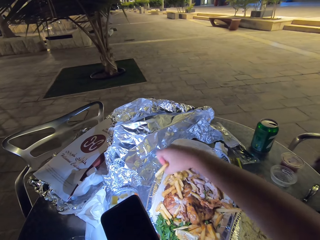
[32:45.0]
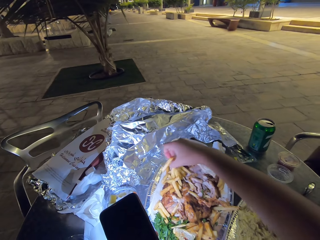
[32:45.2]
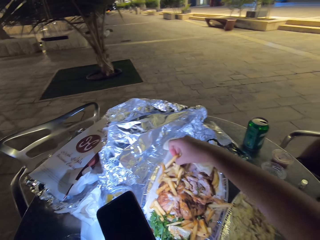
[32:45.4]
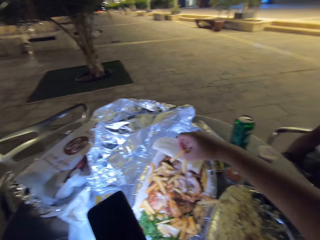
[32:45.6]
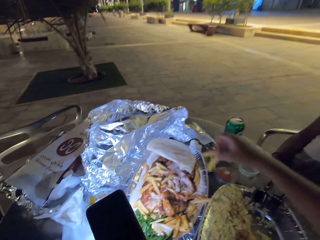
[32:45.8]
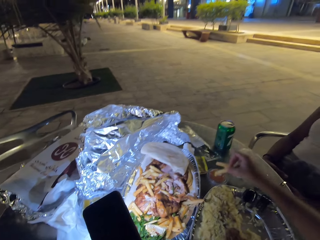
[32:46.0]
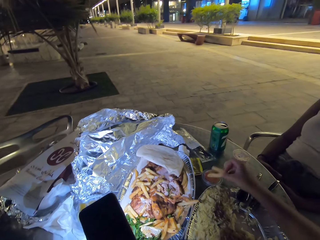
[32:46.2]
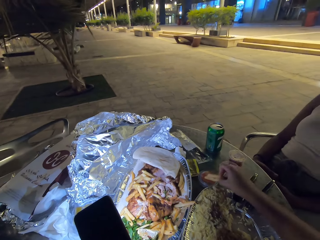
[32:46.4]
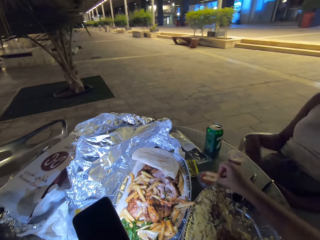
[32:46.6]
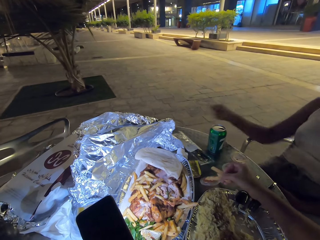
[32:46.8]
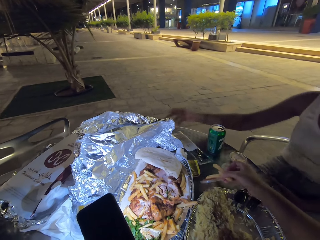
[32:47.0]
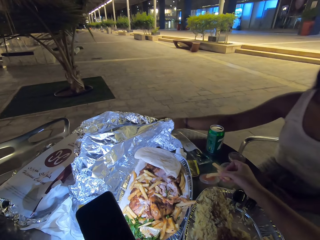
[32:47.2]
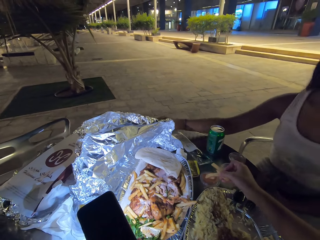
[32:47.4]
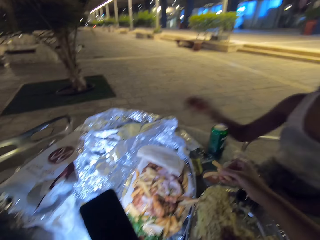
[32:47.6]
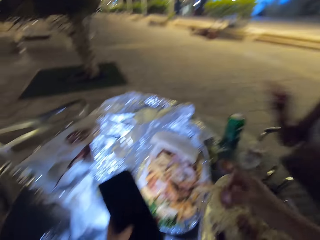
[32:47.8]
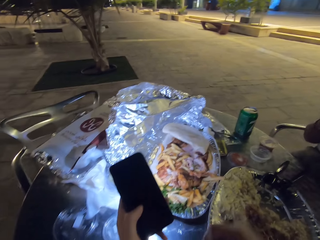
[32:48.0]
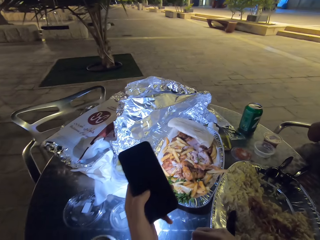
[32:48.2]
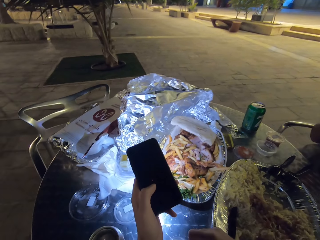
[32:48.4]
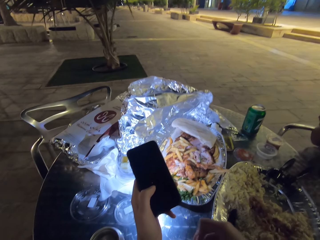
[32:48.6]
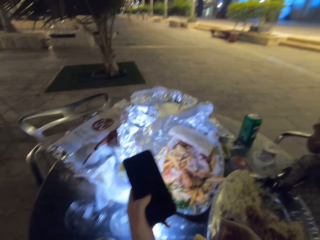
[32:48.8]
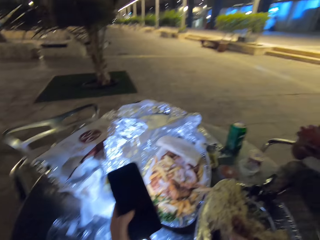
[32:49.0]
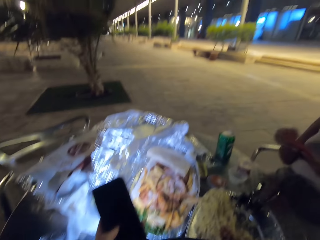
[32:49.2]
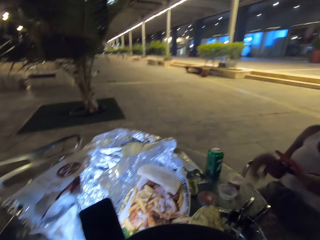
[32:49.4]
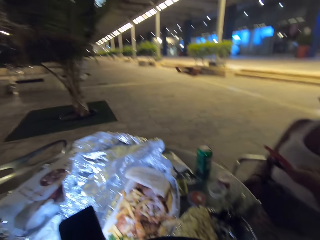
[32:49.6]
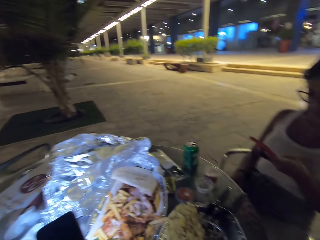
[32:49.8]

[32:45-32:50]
The camera wearer dips the French fries into the sauce.

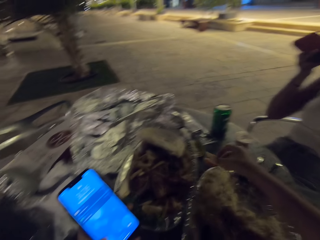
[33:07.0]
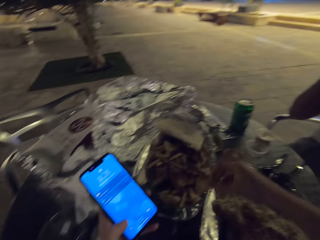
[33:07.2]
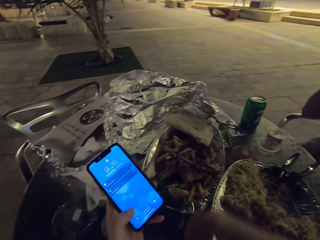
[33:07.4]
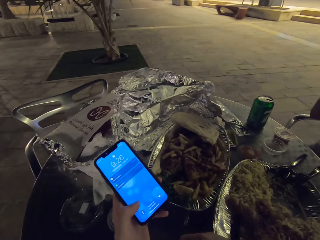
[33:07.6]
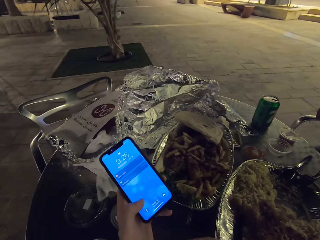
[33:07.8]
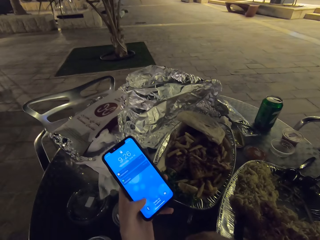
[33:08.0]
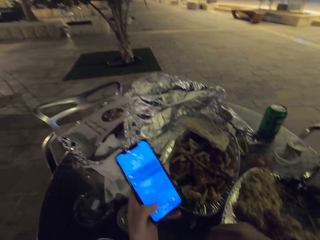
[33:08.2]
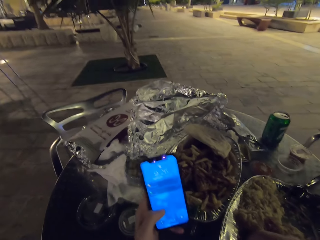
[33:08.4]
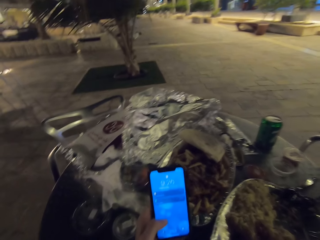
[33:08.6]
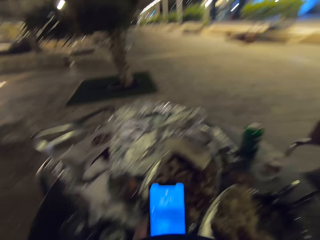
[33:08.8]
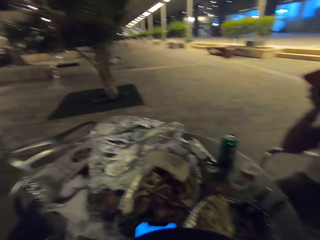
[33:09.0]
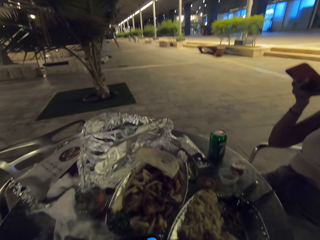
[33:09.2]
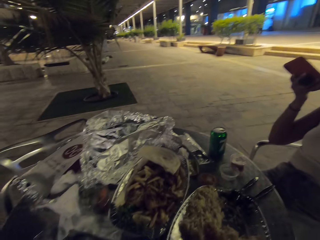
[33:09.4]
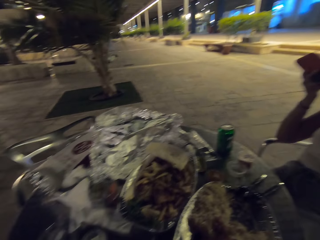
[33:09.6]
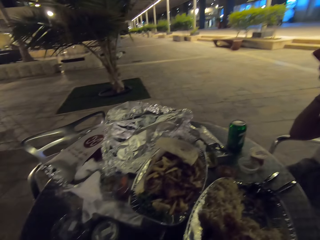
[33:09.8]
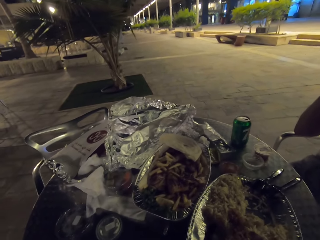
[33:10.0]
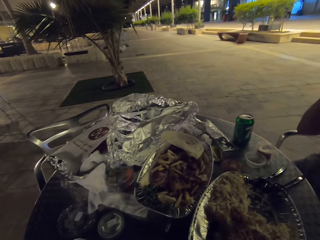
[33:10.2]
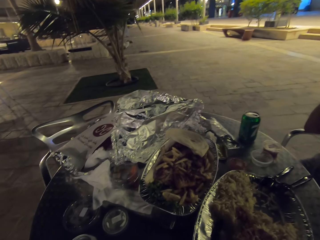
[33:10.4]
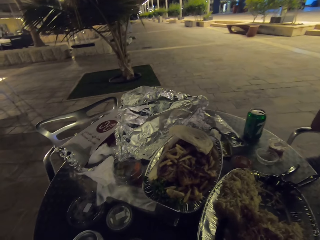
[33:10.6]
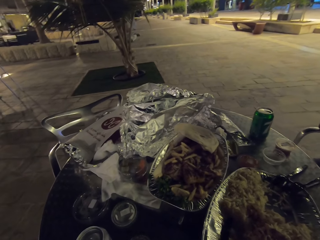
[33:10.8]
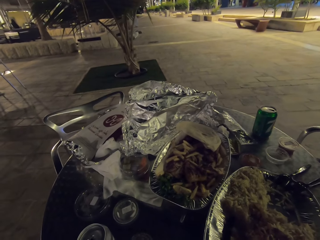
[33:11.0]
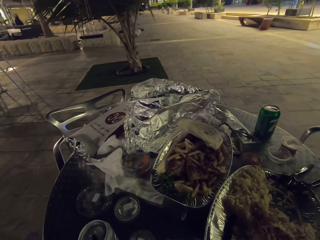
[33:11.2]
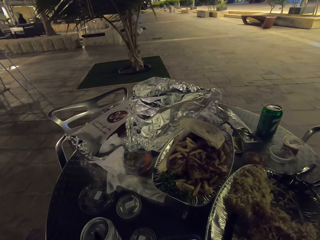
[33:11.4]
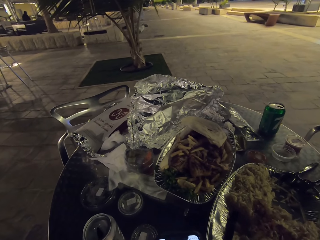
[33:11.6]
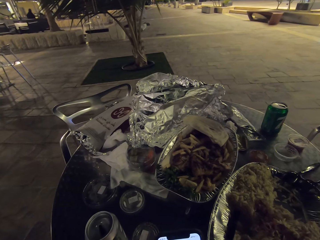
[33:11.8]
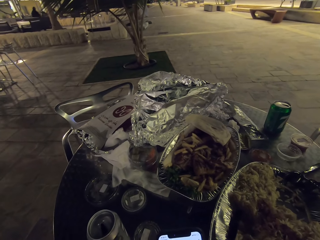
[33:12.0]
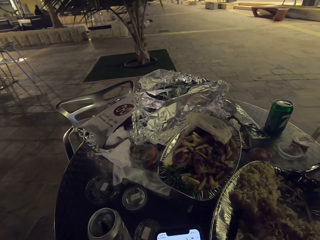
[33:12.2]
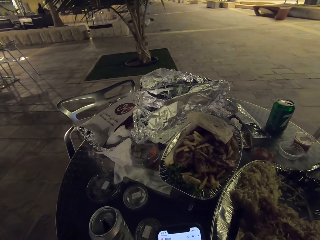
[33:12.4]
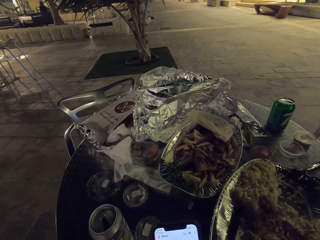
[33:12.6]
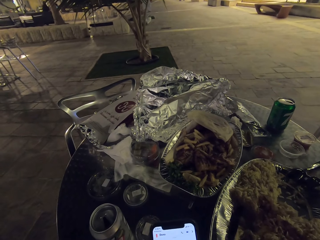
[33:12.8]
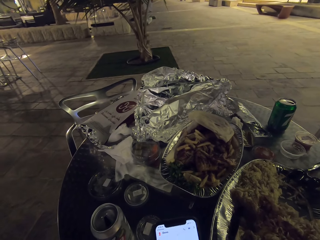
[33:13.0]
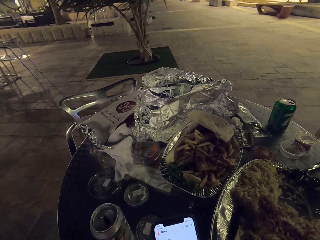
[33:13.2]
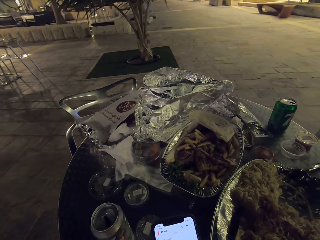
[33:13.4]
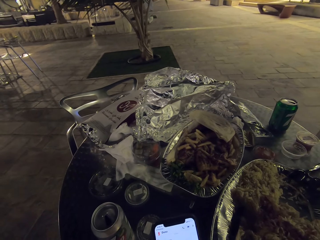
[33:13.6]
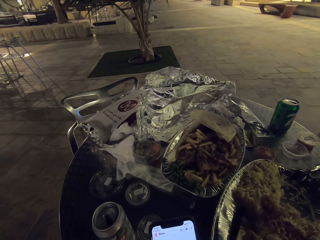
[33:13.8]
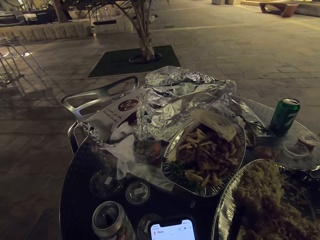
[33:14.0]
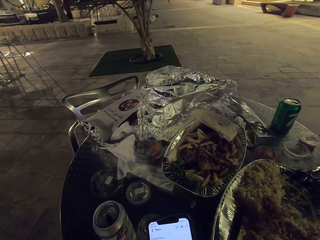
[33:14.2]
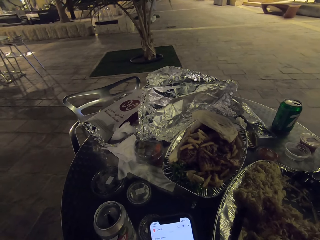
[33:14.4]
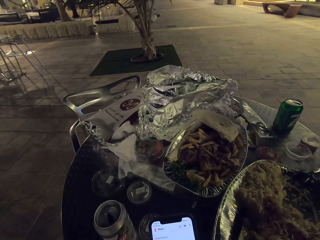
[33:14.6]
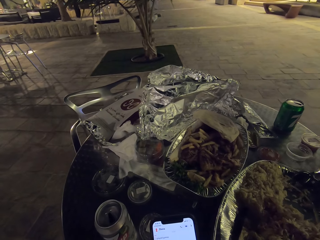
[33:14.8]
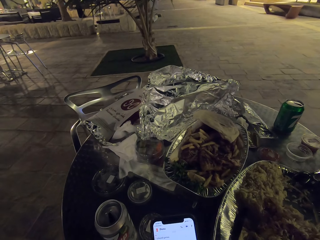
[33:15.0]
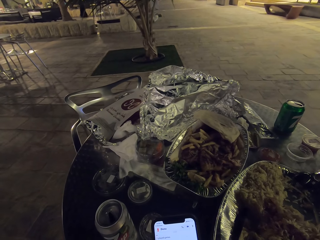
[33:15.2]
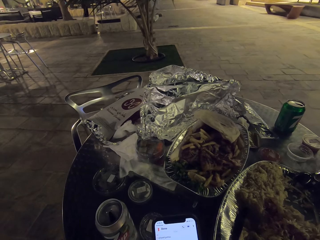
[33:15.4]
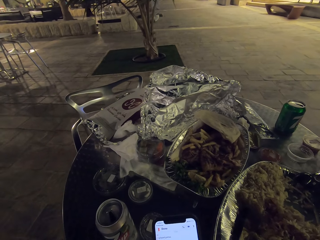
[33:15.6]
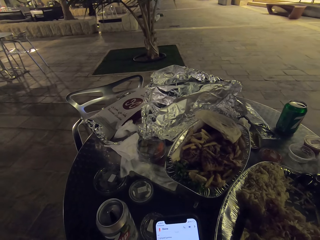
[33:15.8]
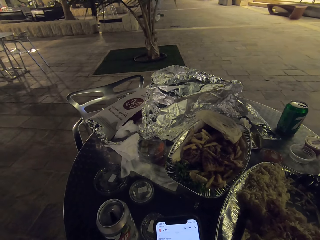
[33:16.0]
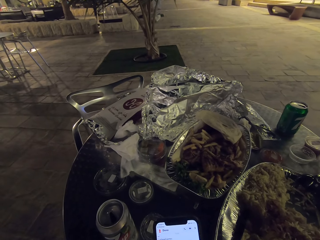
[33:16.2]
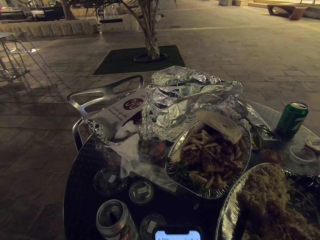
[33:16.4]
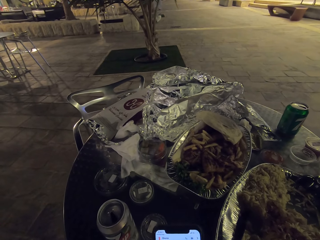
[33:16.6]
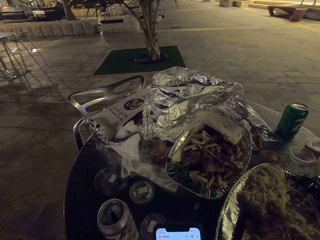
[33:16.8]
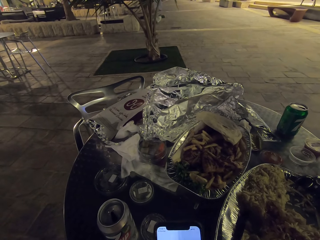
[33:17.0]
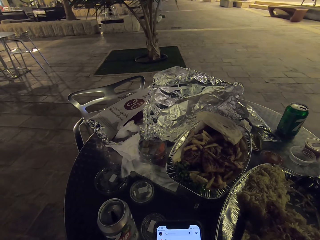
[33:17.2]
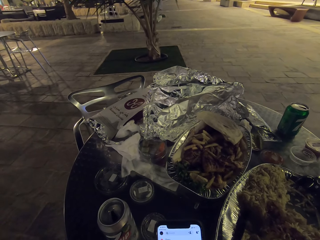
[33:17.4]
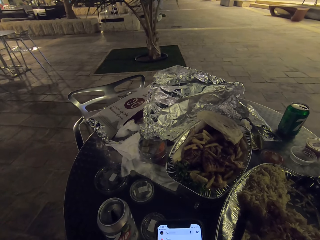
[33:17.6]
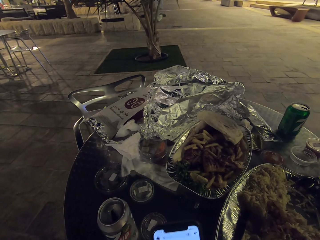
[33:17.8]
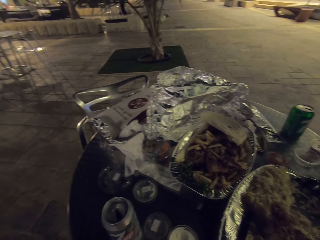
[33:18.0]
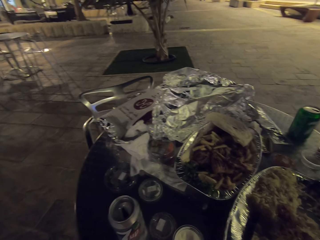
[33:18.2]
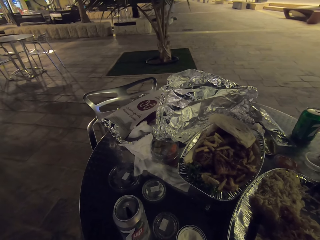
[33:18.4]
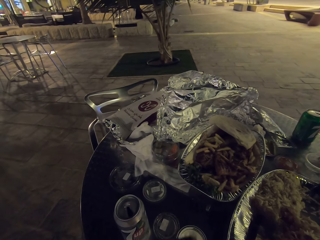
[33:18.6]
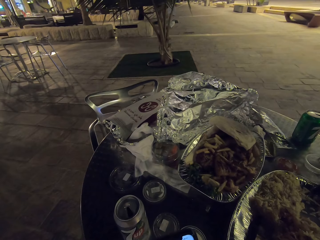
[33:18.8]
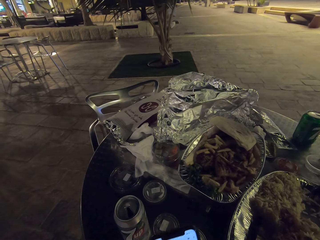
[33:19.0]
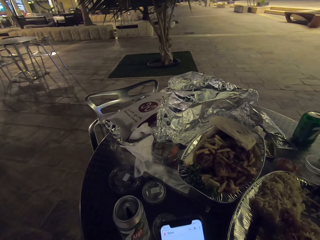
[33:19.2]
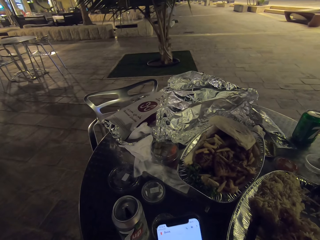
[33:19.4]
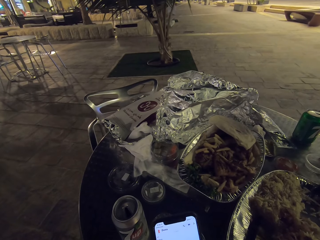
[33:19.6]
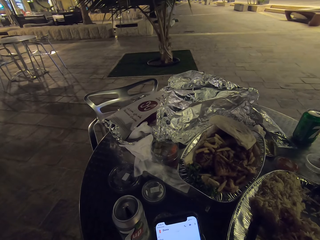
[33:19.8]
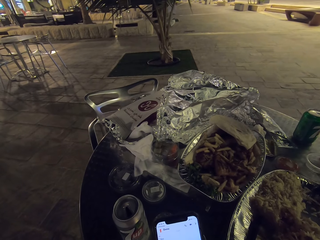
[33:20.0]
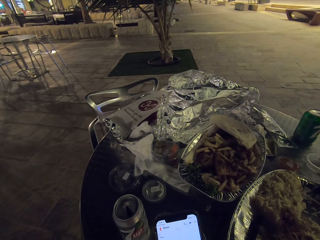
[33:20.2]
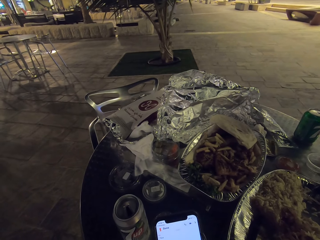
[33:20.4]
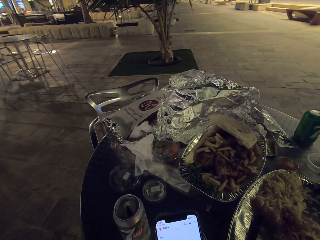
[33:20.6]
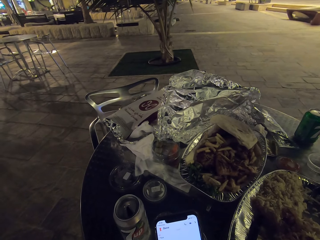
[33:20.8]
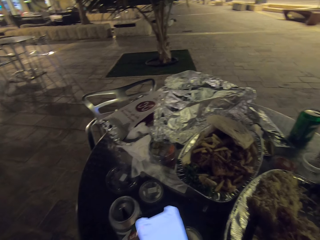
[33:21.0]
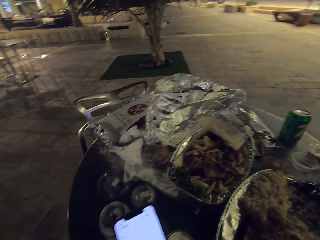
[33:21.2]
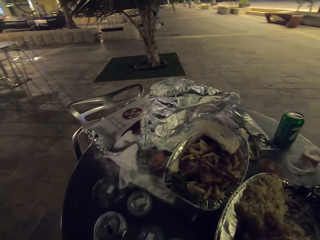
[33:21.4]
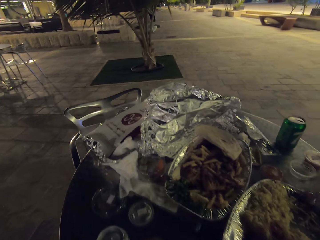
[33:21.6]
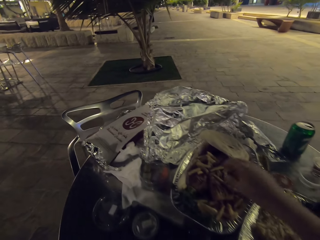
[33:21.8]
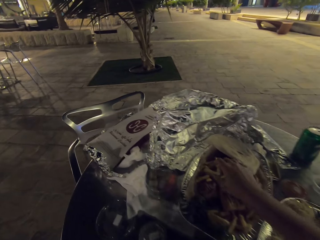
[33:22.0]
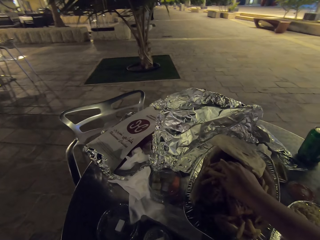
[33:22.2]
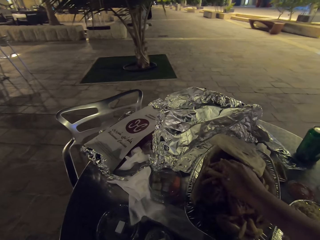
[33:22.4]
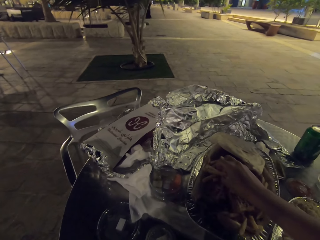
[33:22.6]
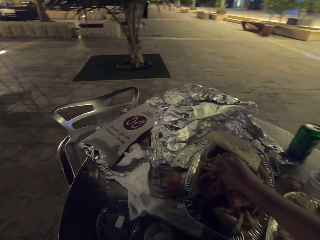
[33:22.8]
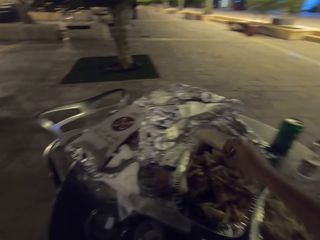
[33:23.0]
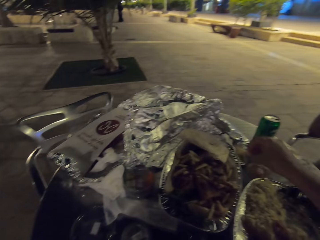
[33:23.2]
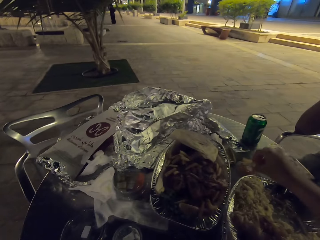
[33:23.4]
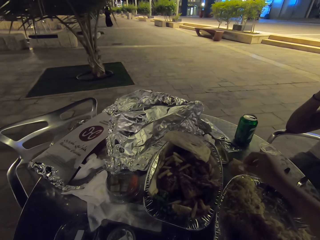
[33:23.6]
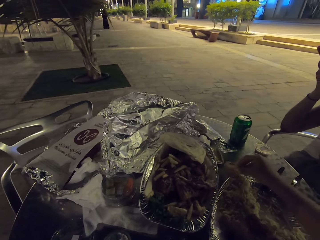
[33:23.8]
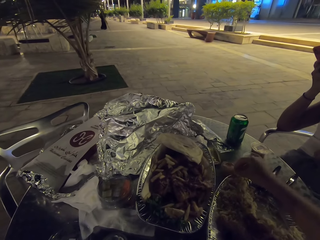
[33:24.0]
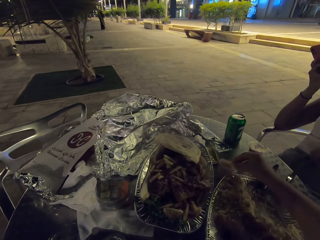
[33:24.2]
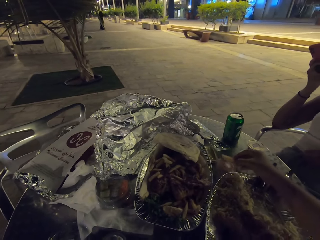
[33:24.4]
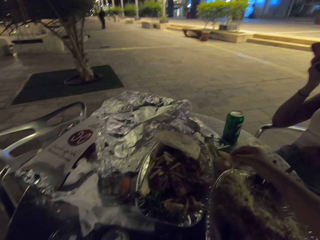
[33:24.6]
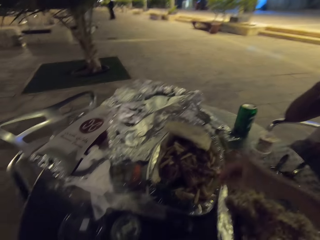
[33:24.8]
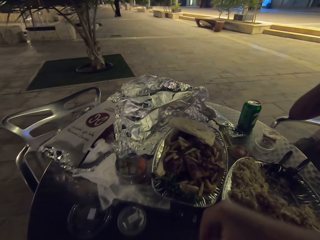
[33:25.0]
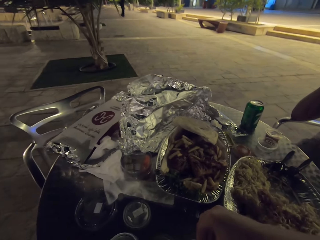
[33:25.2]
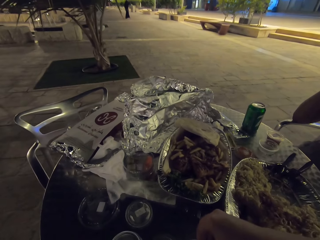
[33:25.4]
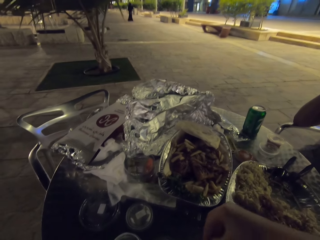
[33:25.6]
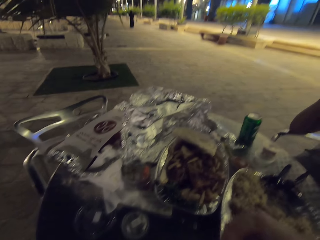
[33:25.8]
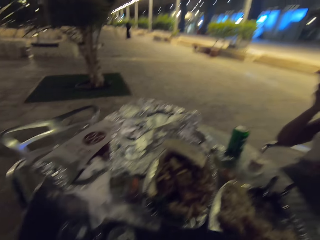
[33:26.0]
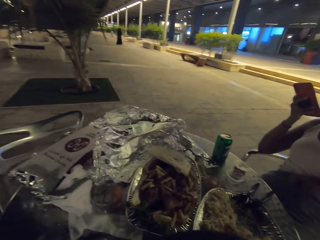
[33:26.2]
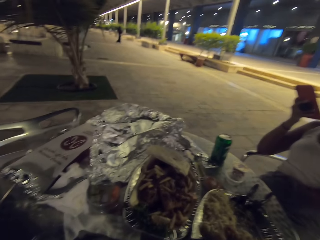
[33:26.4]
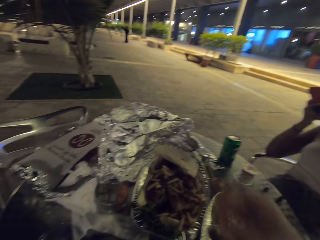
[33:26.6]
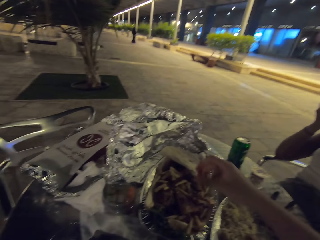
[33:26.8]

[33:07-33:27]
The camera wearer scrolls the phone. He dips the French fries in the sauce. He operates on his phone. He eats the food in the table.
